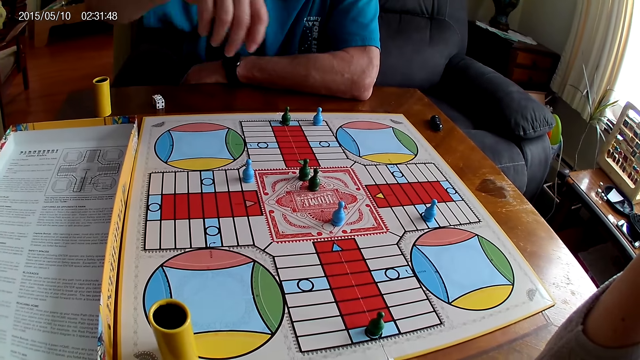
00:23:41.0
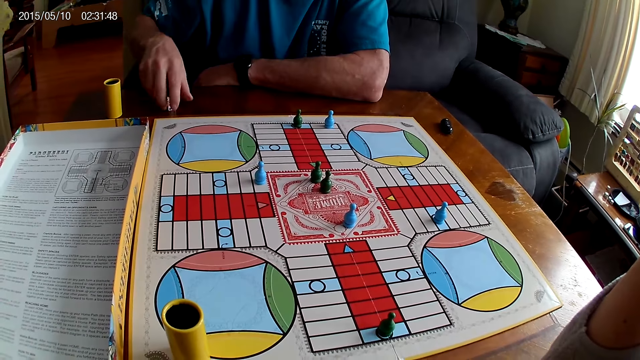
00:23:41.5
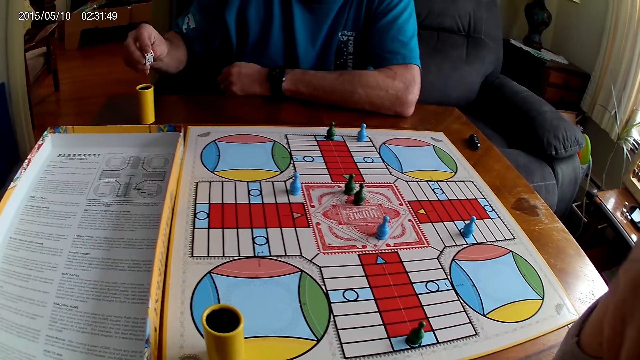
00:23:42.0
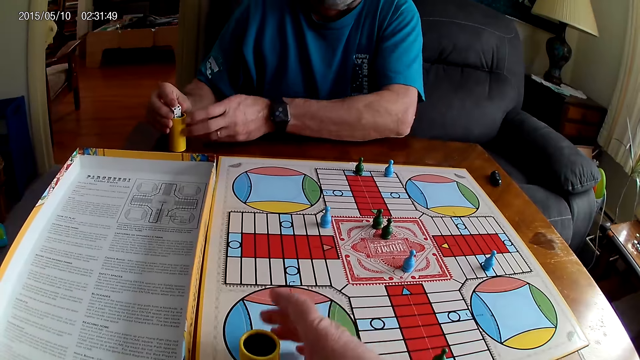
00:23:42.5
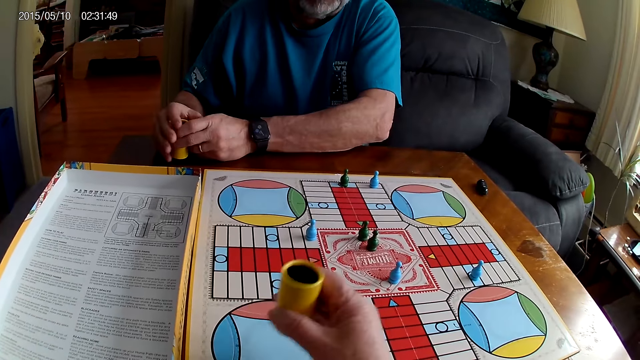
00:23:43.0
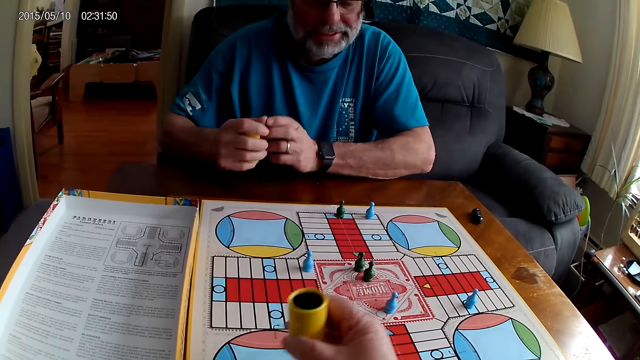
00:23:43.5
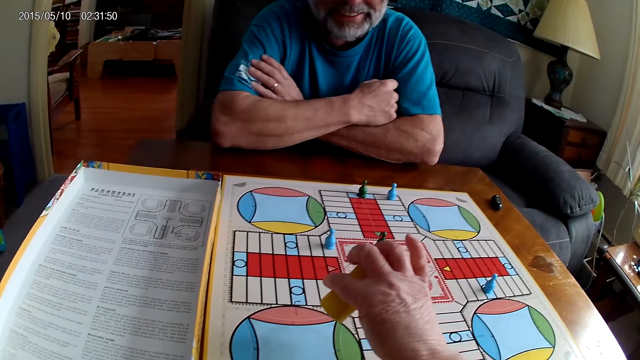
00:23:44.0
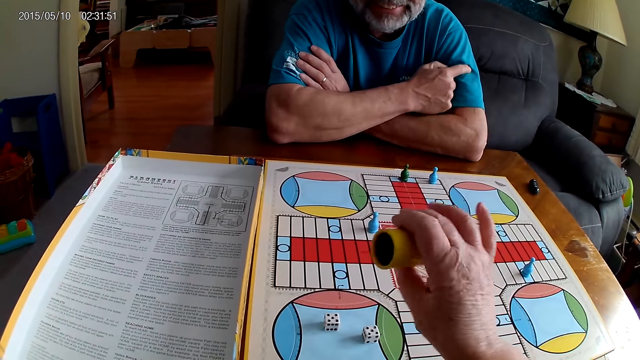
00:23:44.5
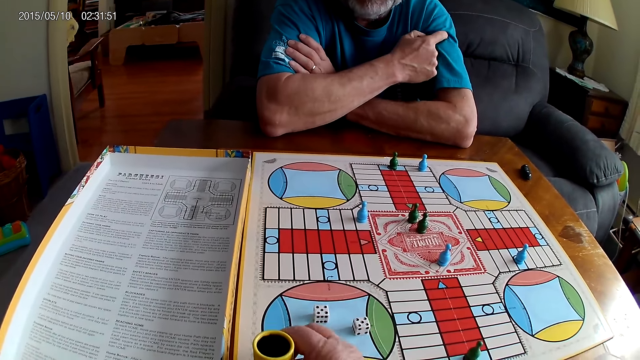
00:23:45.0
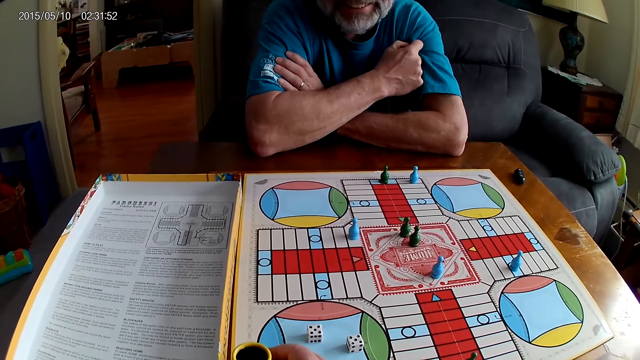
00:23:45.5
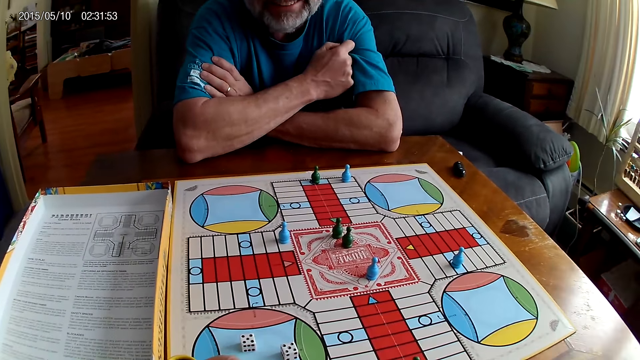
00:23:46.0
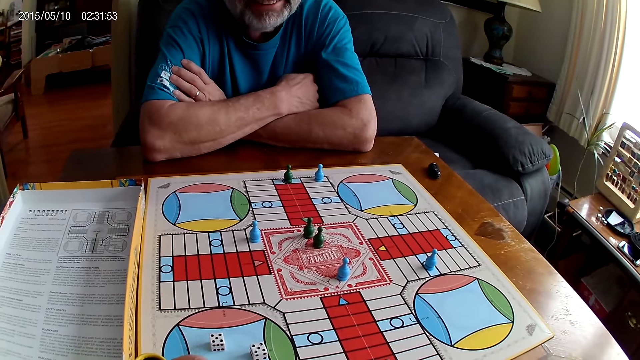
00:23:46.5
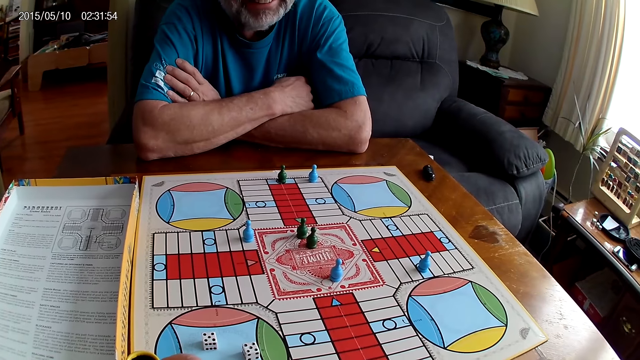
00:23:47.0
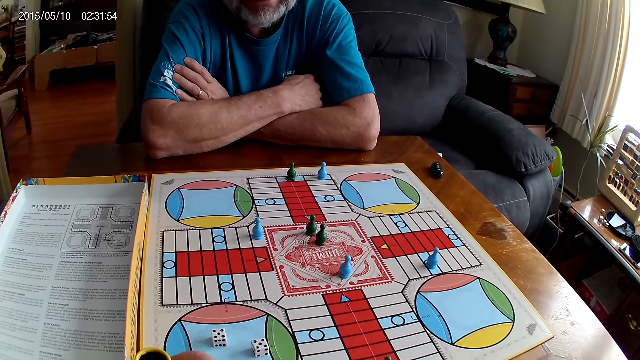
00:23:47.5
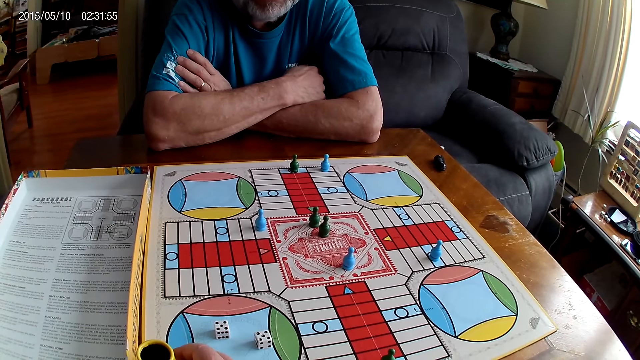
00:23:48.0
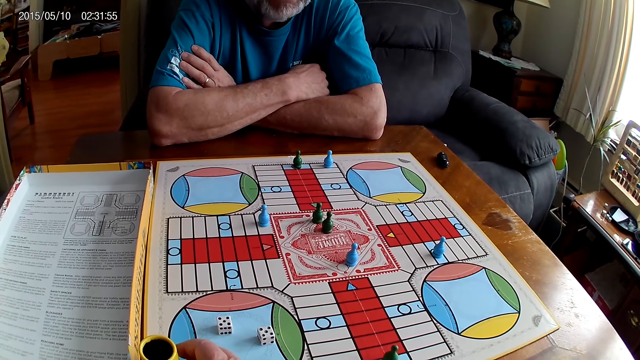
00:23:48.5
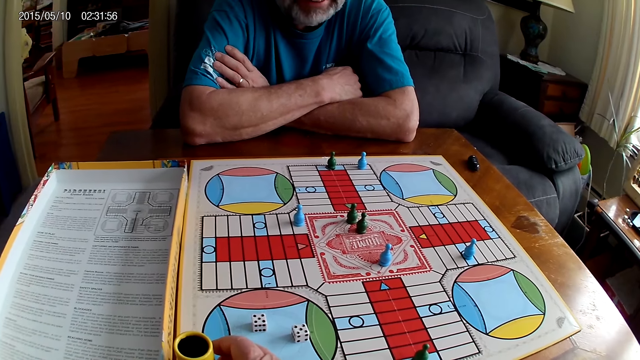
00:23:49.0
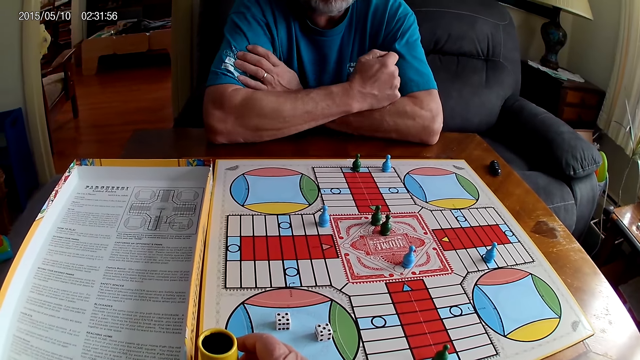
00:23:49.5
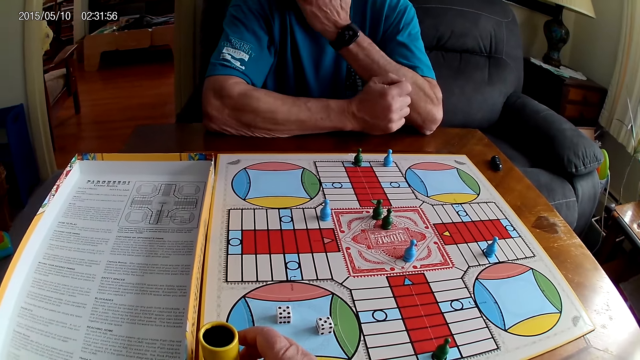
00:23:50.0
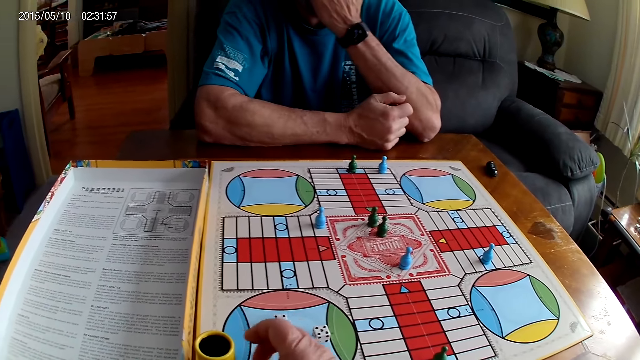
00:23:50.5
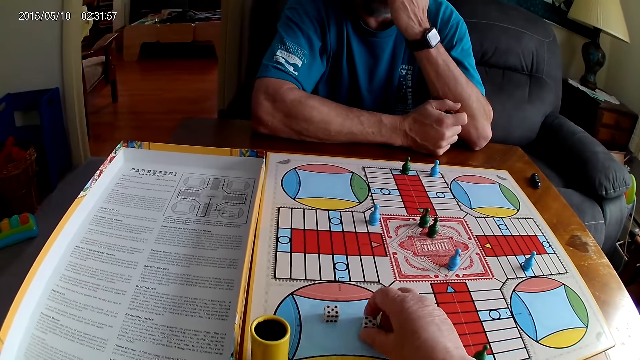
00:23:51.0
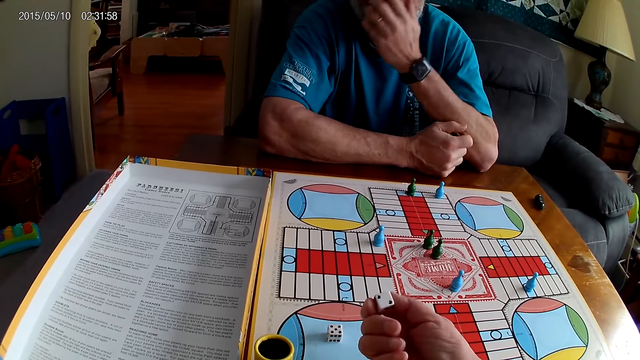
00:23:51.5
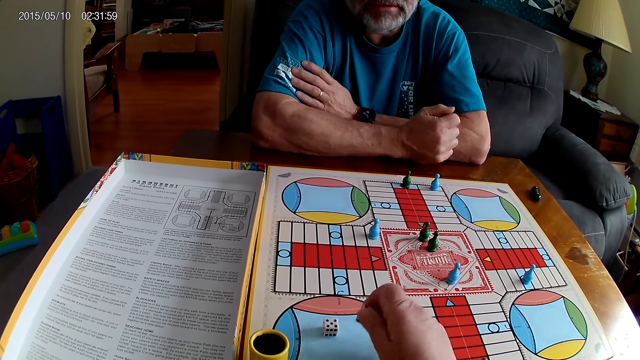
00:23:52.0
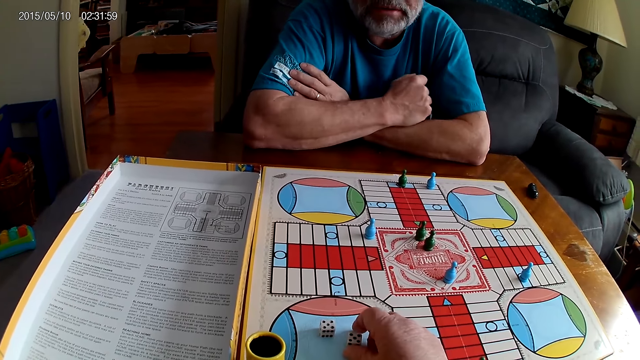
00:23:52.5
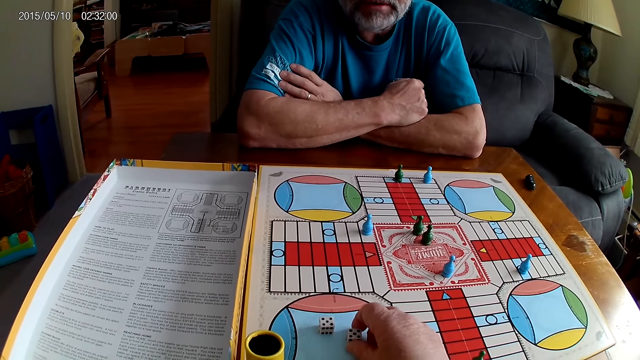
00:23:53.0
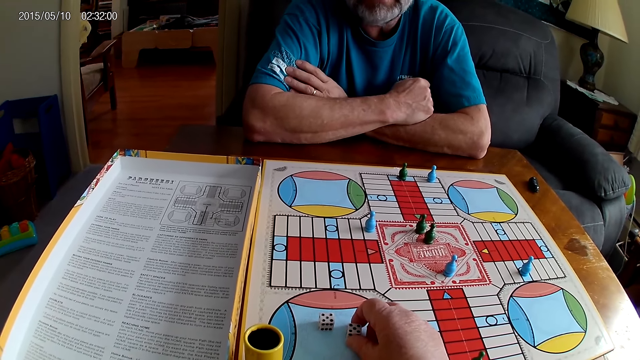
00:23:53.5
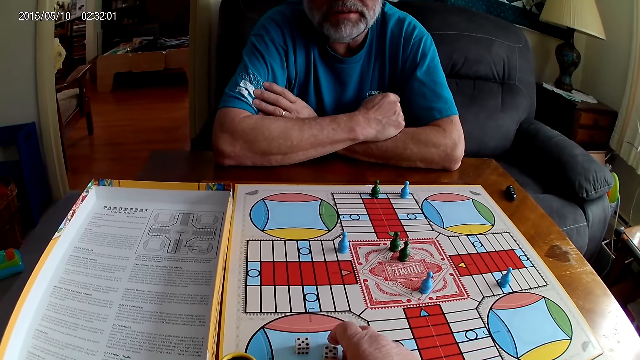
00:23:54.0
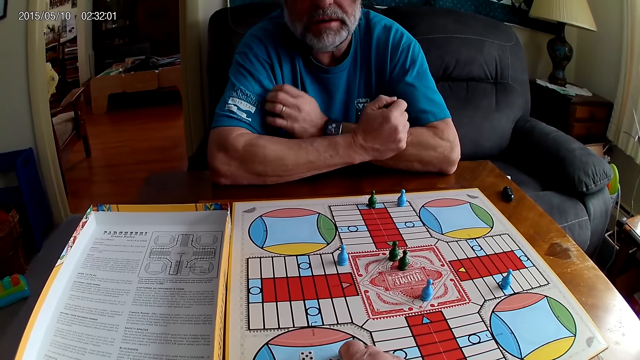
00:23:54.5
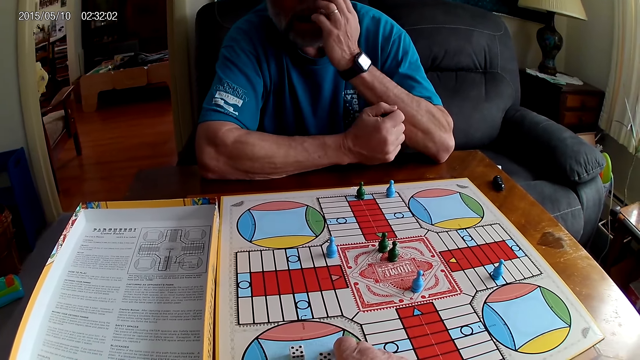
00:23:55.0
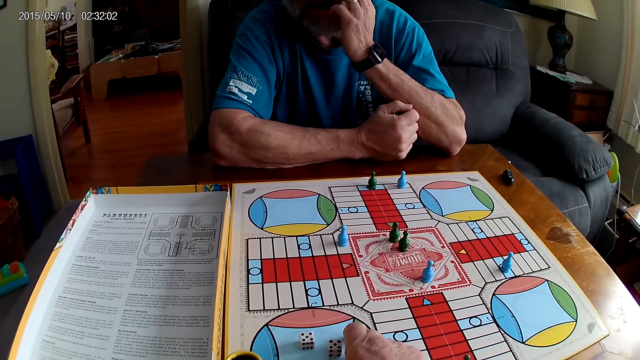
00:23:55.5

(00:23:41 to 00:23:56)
A man picks the dice from the table with his right hand, and puts the dice in the container. The camera wearer picks the container from the Ludo board with her right hand. She shuffles the dice in another container in her right hand. The man picks the container from the table with his hands. The camera wearer pours the dice from the container on the Ludo board with her right hand. She places the container on the table with her right hand. She stares at the board game. The man touches the face. The camera wearer picks up the dice. She checks the dice on the Ludo board with her right hand. She drops the dice. She speaks to the man.

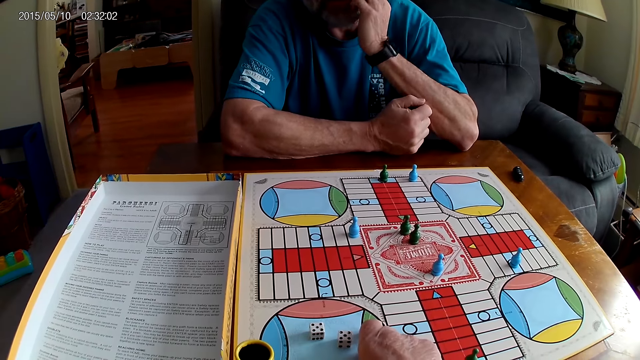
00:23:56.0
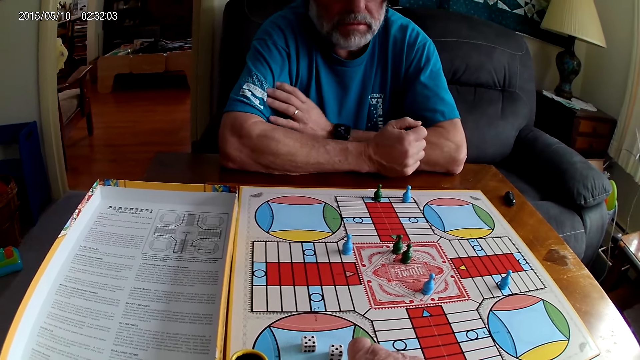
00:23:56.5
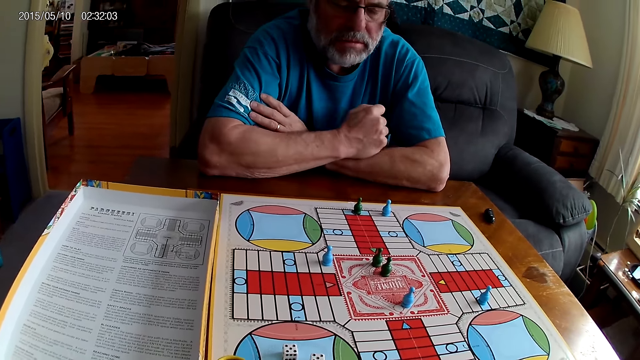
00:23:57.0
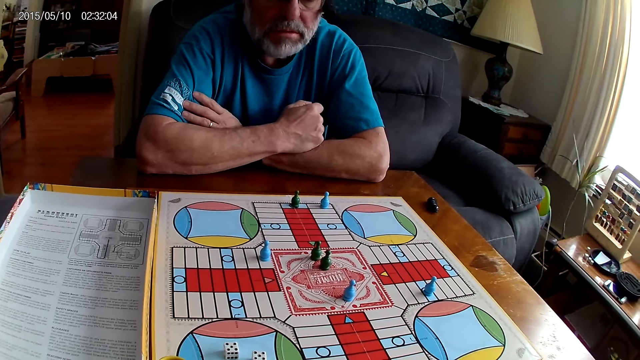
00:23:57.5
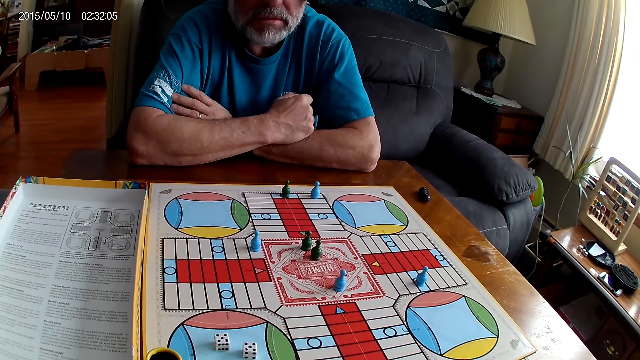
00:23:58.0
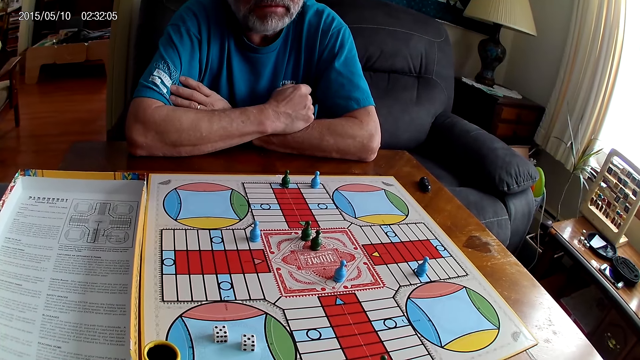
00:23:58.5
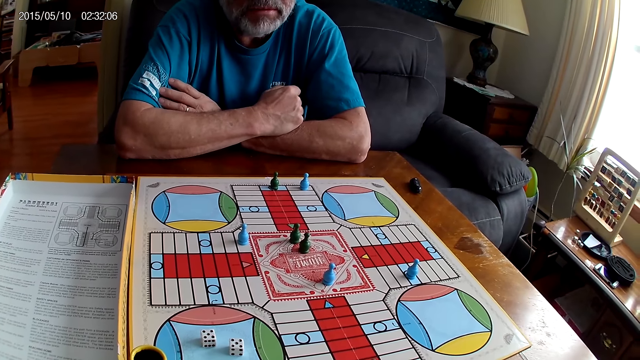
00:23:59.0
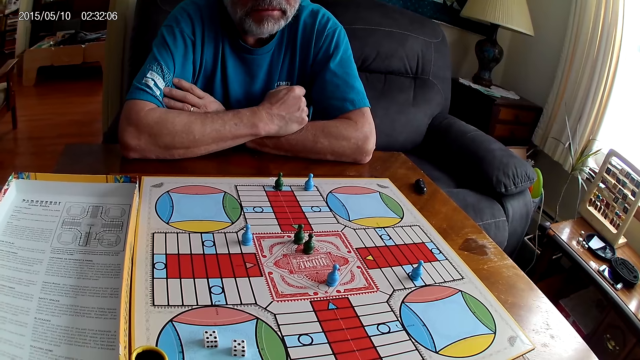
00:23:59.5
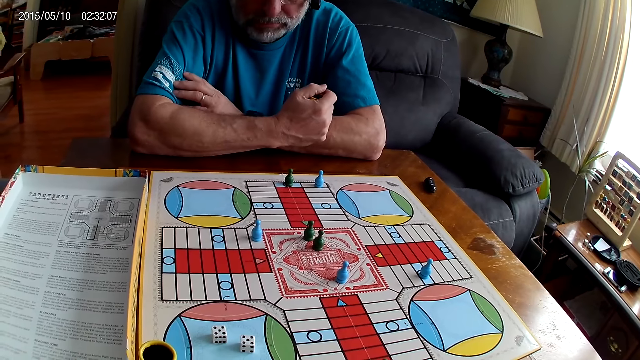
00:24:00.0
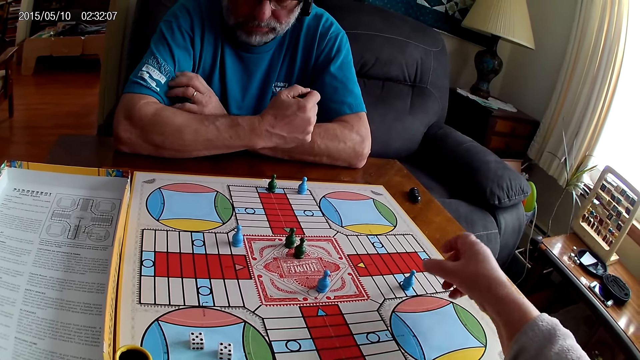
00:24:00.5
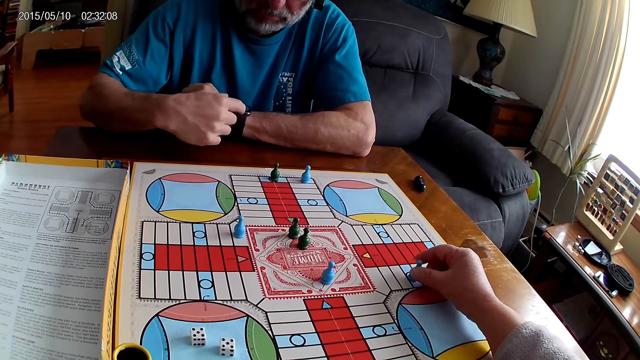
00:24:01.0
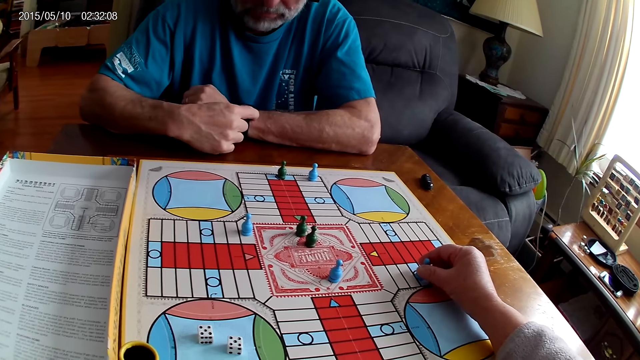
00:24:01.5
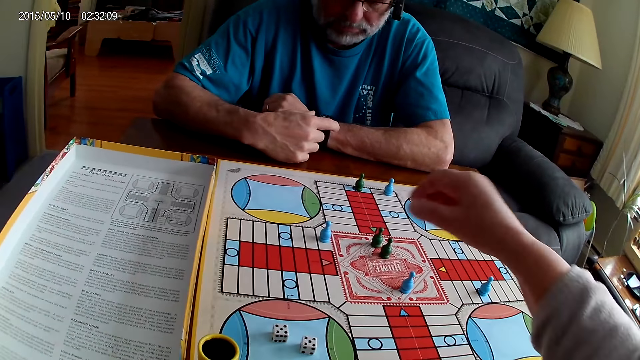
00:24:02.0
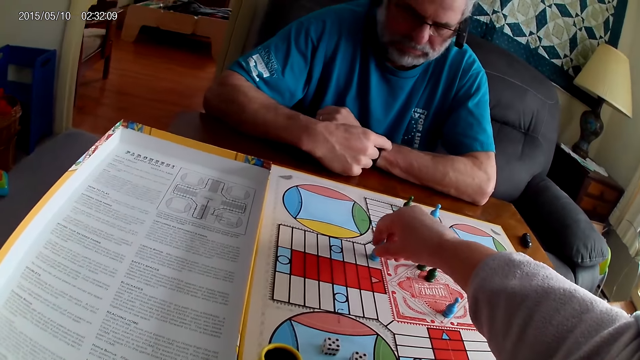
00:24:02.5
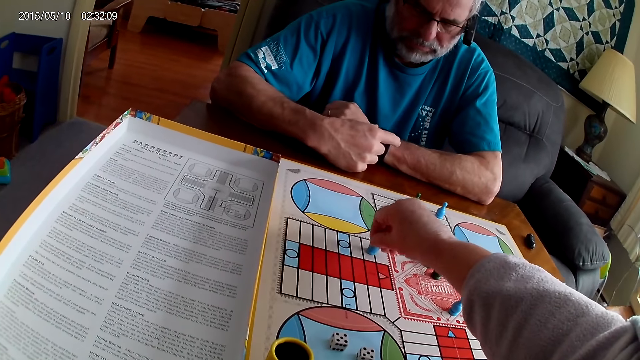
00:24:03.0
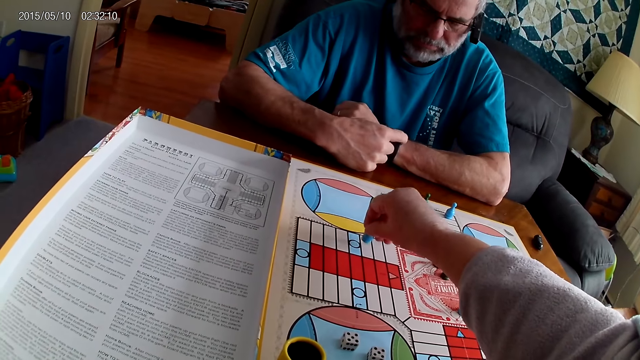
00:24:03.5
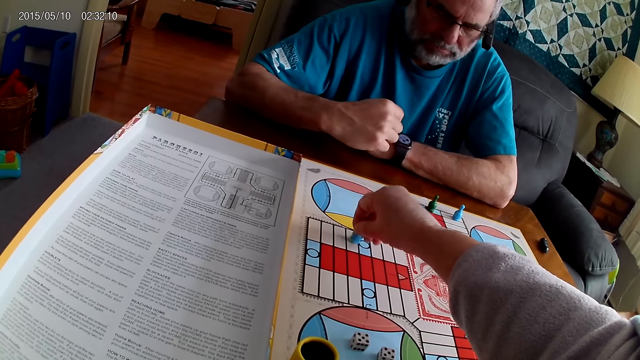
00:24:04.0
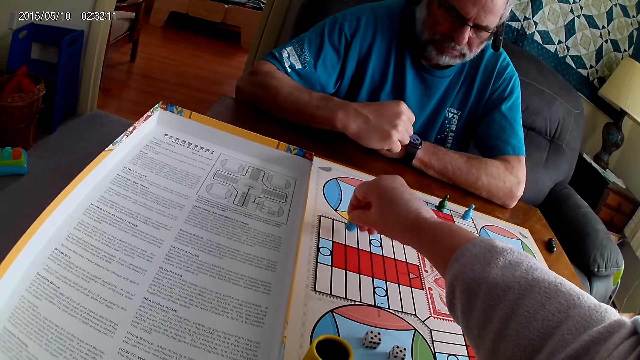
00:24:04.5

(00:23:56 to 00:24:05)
The camera wearer stares at the board game. She touches a blue pawn on the Ludo board with her right hand. She moves the blue pawn through some cells on the Ludo board with her right hand.
